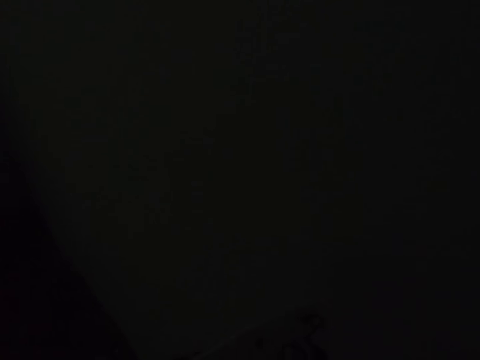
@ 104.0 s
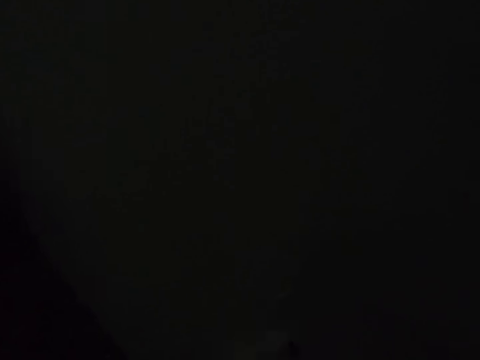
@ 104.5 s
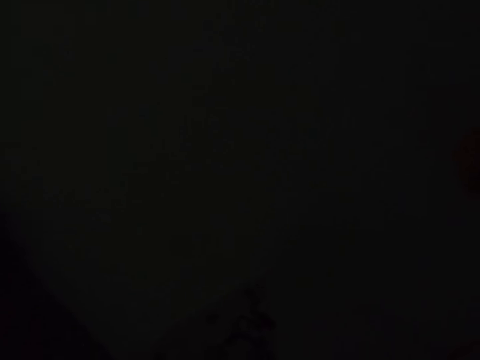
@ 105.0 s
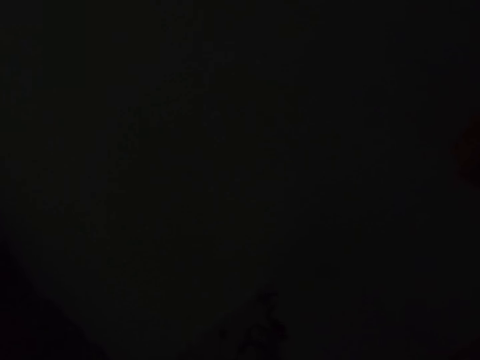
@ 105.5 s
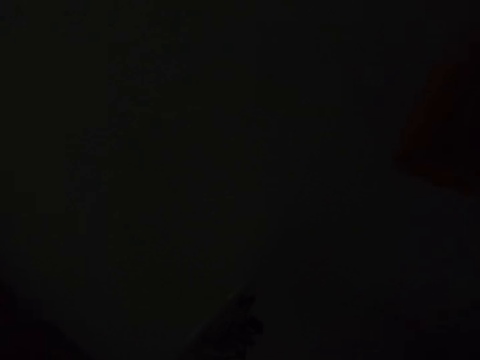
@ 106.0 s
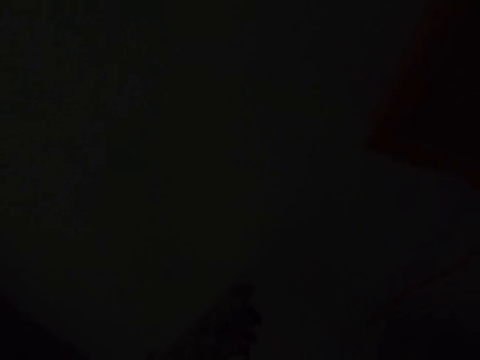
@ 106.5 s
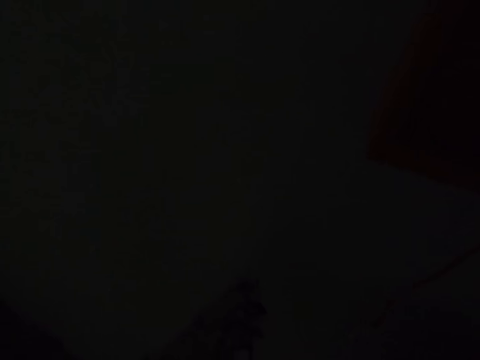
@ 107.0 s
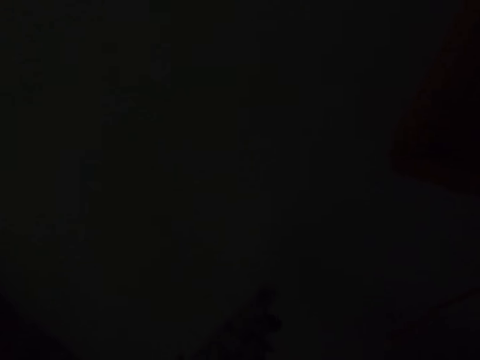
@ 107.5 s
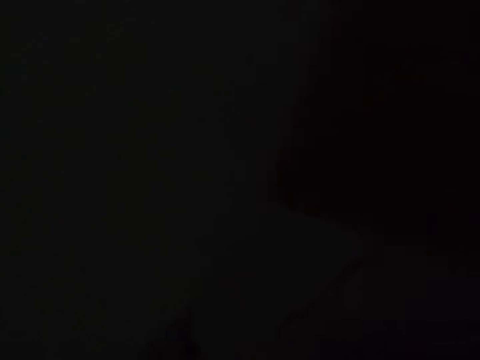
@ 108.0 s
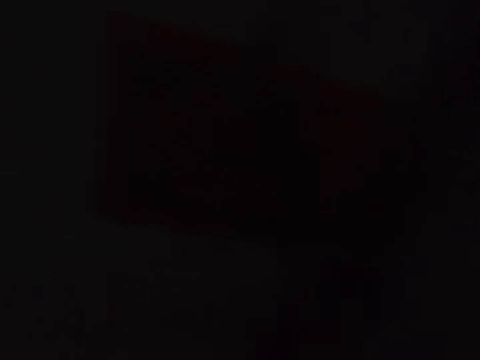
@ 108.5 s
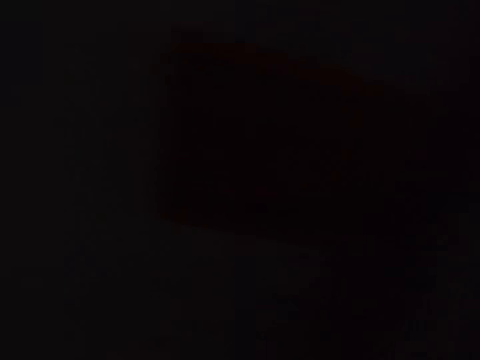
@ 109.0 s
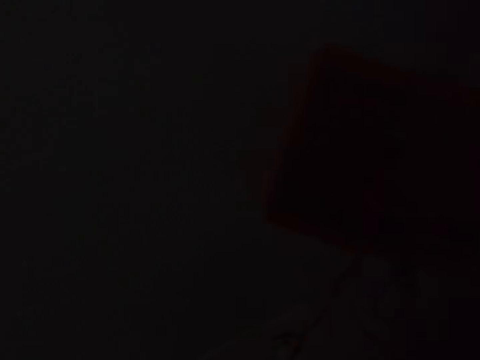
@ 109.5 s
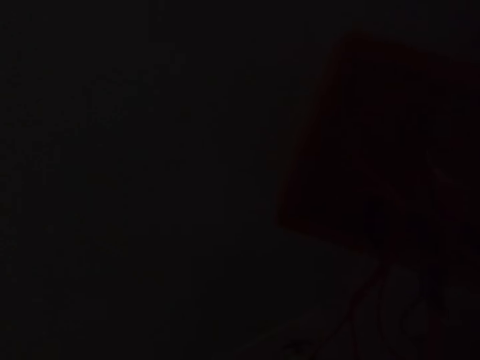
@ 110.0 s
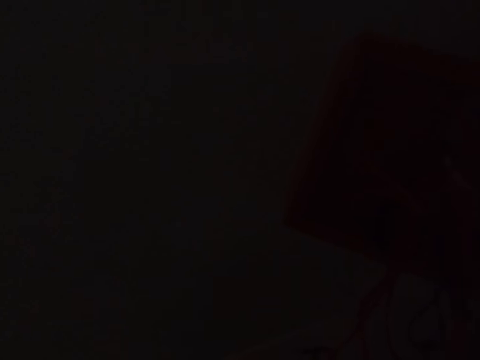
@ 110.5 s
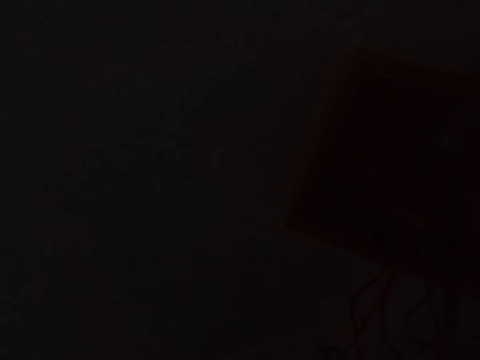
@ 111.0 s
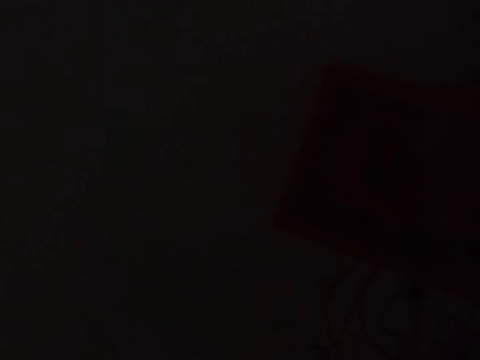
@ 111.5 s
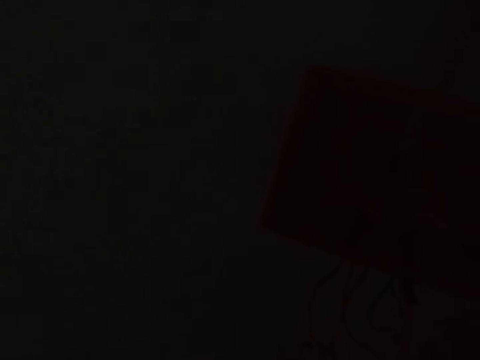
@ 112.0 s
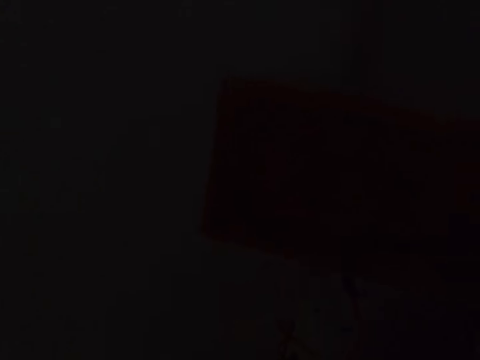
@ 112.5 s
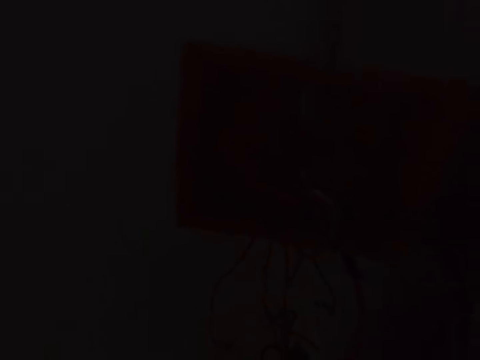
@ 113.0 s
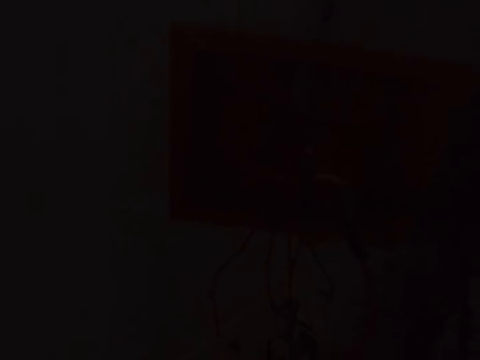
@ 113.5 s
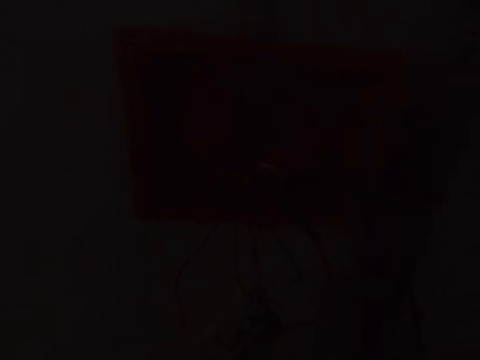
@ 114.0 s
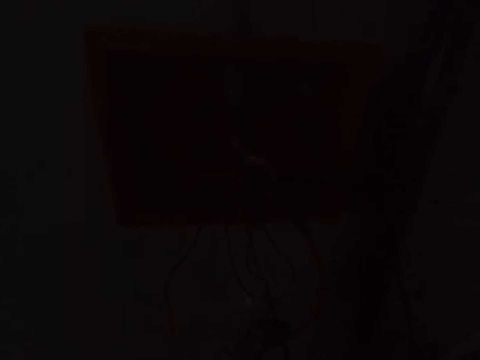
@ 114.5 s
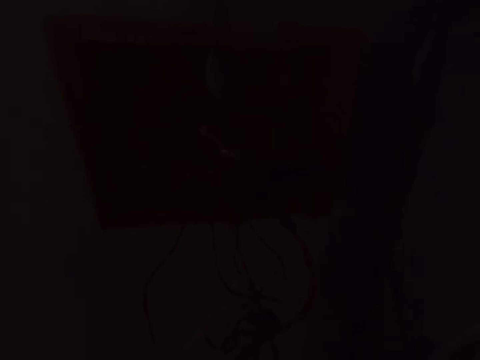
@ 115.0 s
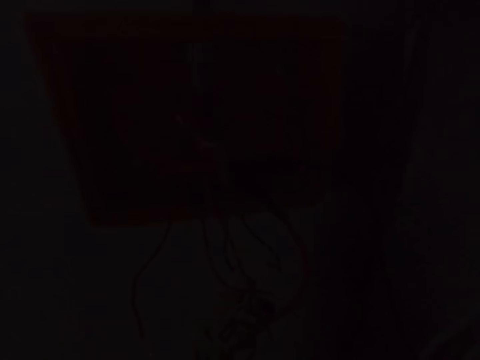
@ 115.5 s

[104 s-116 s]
The camera wearer fits the electric cables in the switch. They make the electric box with a screw. They converse with the man.

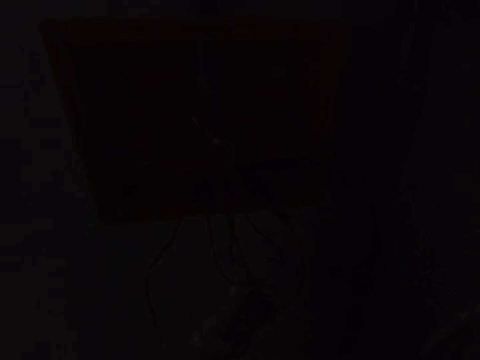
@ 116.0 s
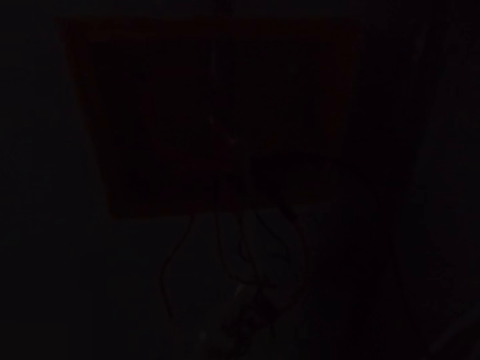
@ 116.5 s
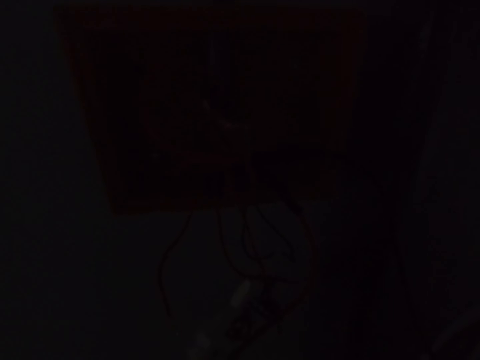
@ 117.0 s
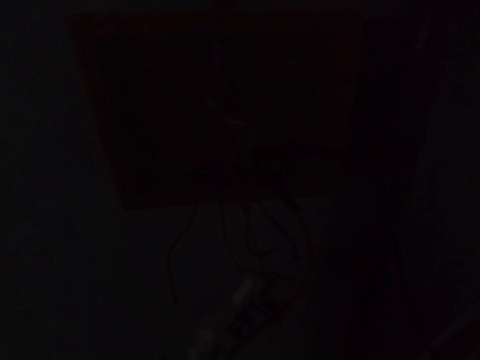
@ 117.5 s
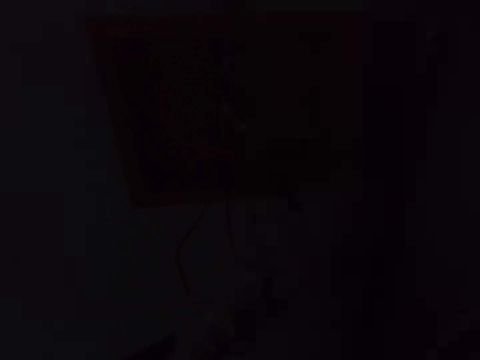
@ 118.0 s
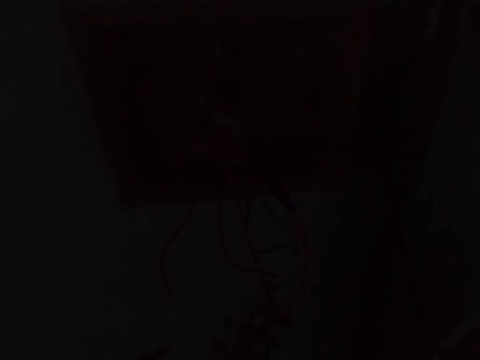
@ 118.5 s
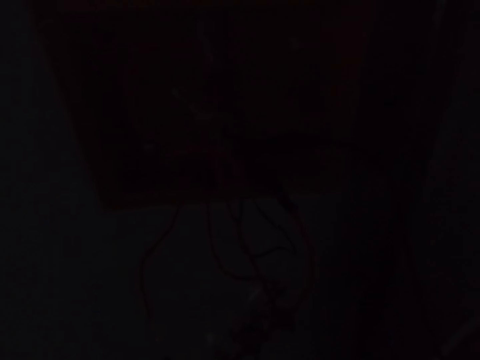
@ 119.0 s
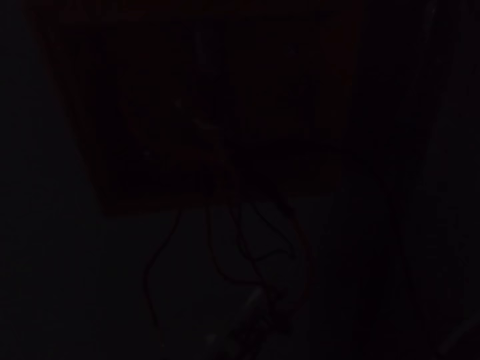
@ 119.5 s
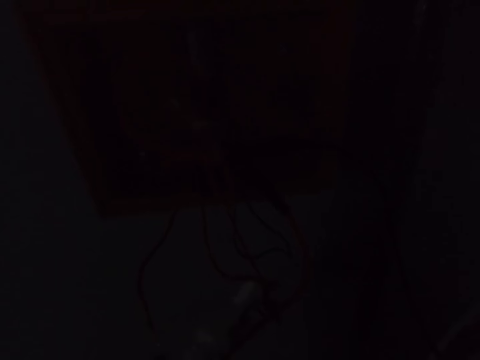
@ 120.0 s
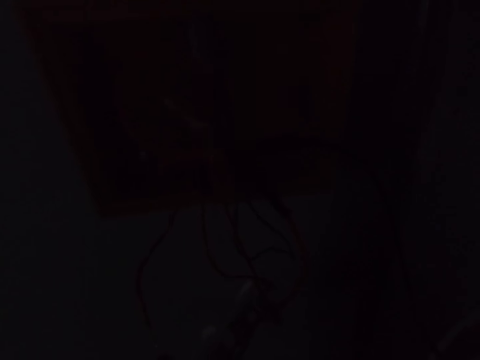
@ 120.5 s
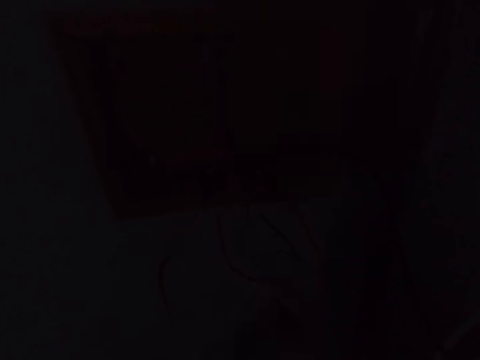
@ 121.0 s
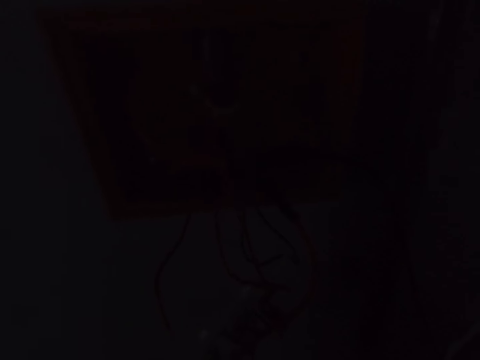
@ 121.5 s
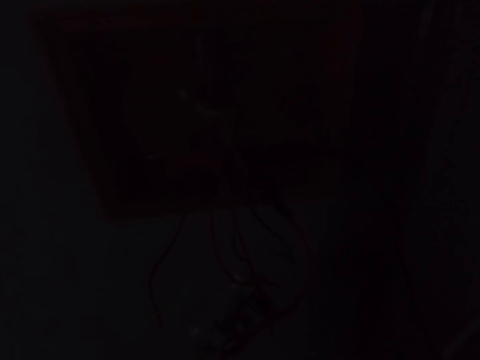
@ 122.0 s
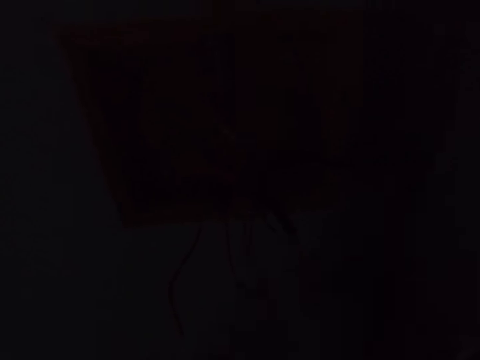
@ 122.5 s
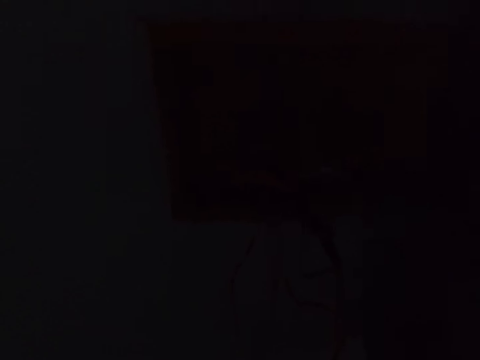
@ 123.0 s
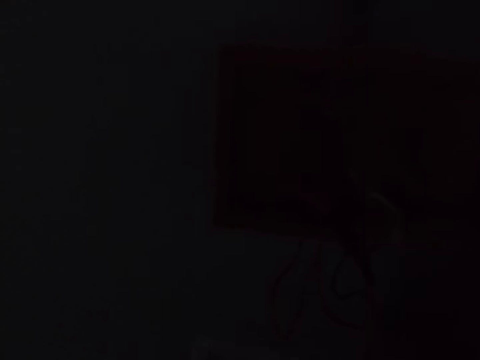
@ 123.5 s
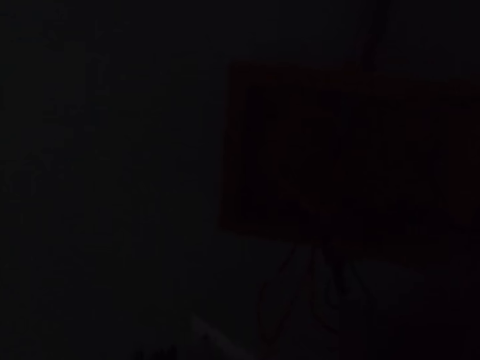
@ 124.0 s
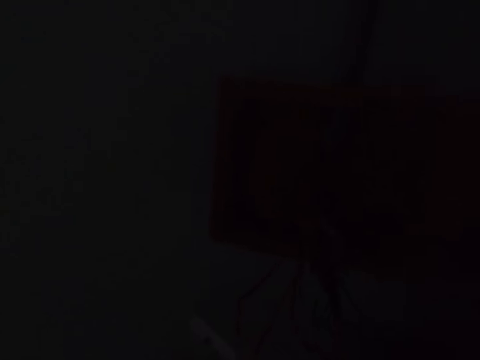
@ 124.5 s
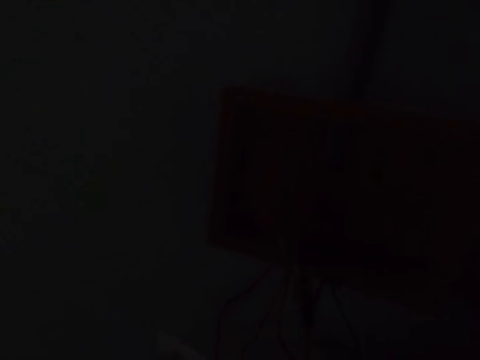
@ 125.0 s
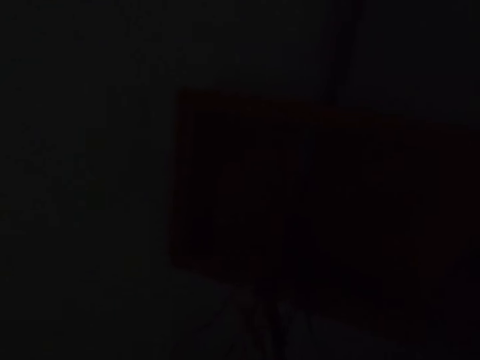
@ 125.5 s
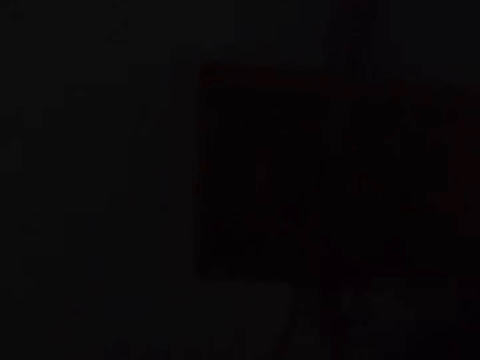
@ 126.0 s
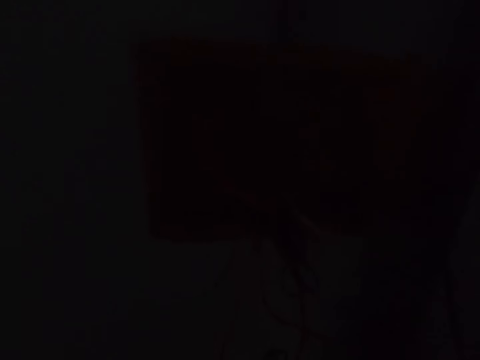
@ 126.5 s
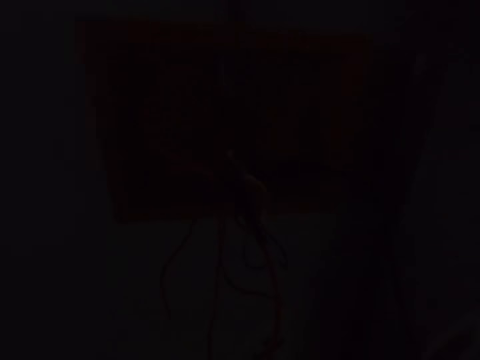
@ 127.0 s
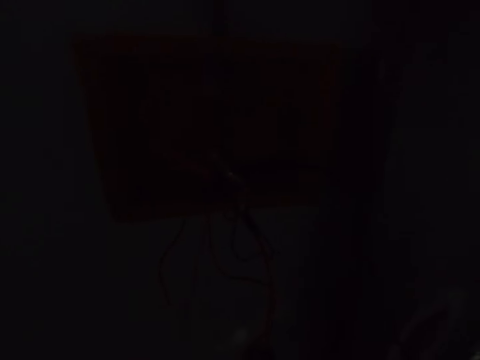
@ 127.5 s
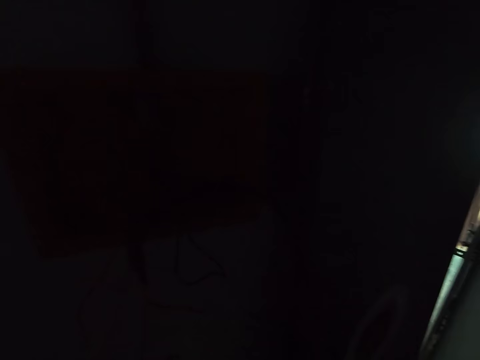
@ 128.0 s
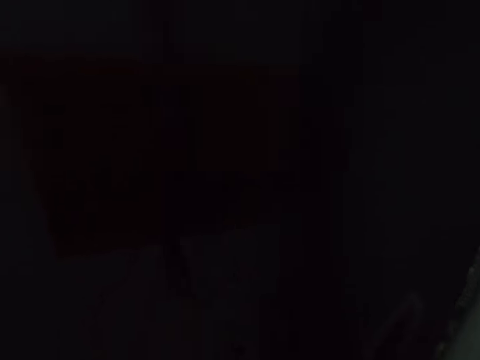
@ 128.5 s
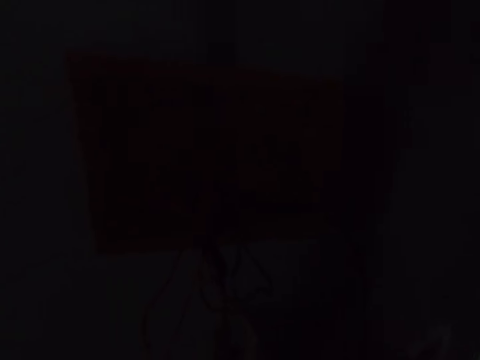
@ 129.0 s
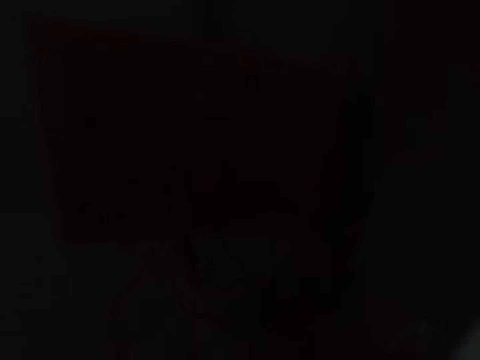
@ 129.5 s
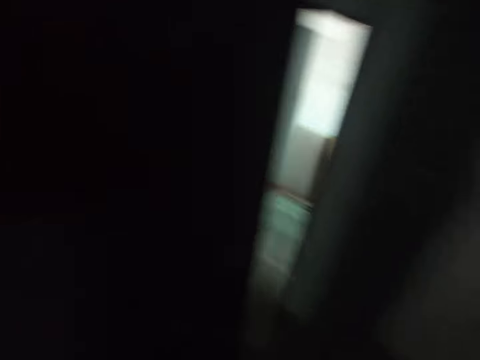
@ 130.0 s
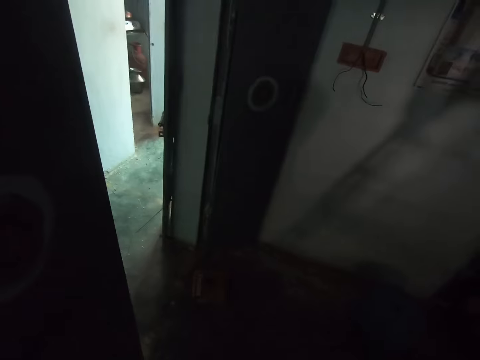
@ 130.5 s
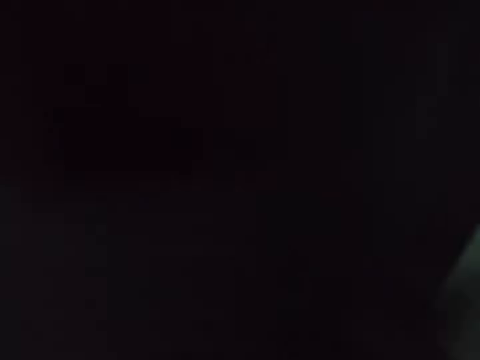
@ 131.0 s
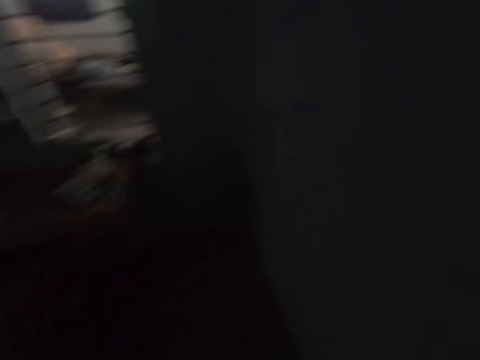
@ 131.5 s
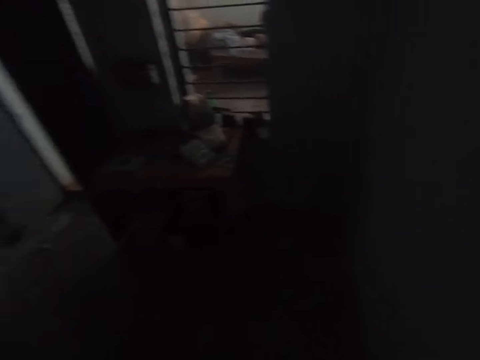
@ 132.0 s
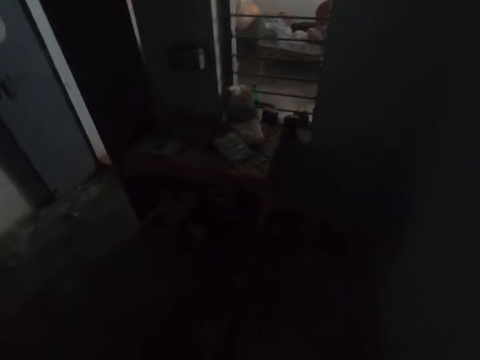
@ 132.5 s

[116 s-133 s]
The camera wearer tightens the switch screws. They sharpen an electric cable. They stare around in the room.
